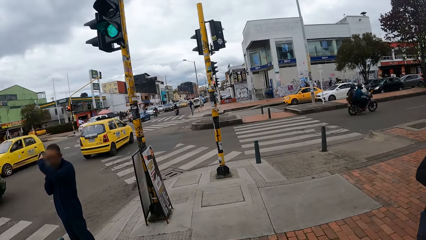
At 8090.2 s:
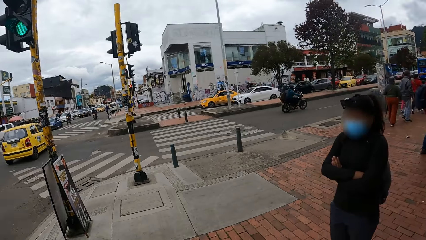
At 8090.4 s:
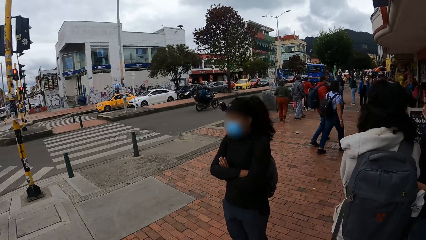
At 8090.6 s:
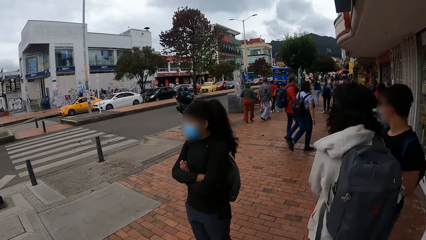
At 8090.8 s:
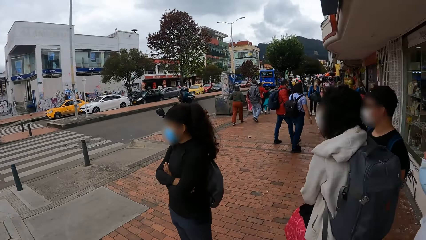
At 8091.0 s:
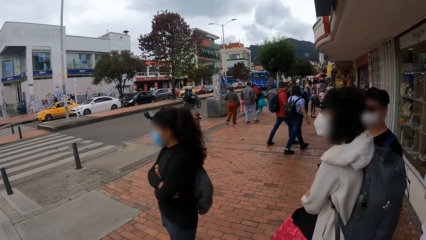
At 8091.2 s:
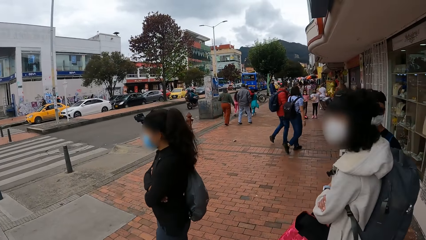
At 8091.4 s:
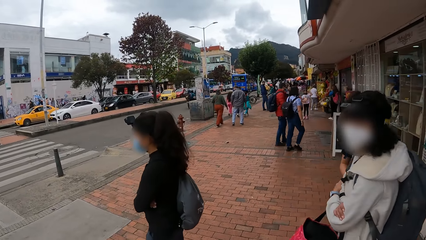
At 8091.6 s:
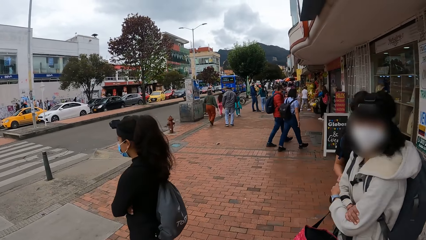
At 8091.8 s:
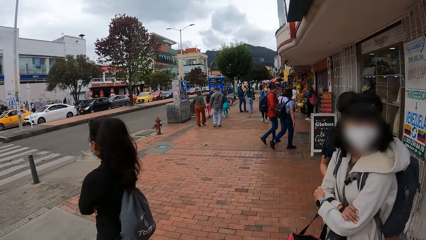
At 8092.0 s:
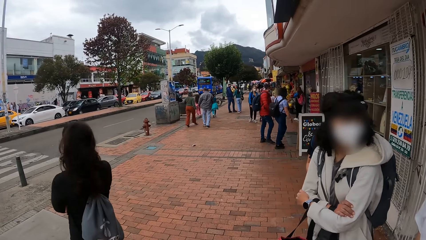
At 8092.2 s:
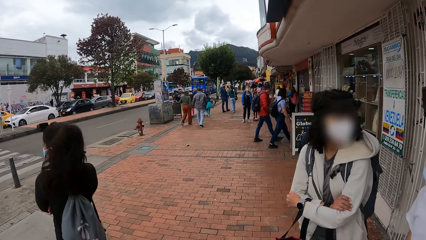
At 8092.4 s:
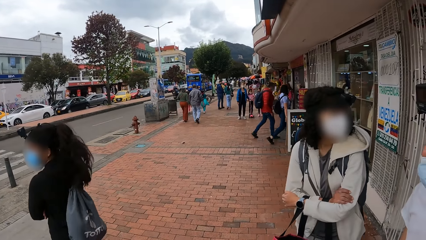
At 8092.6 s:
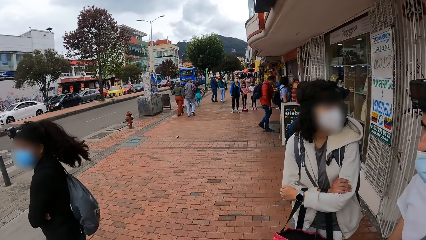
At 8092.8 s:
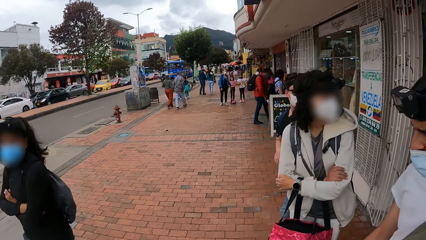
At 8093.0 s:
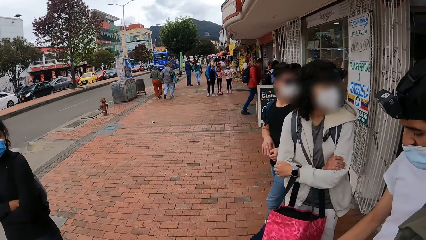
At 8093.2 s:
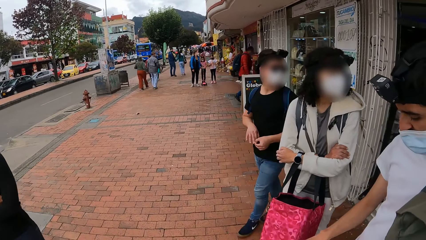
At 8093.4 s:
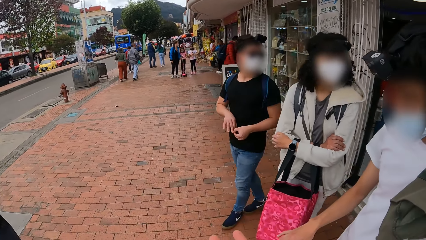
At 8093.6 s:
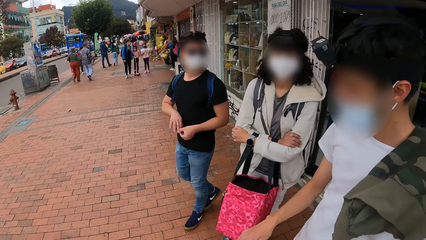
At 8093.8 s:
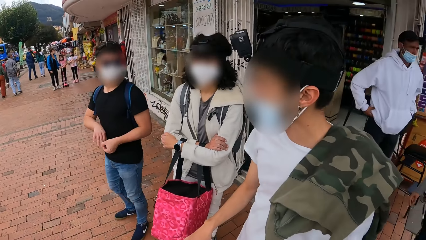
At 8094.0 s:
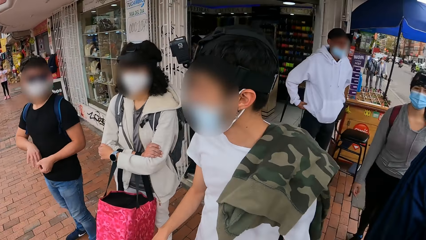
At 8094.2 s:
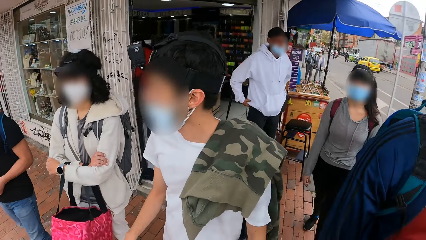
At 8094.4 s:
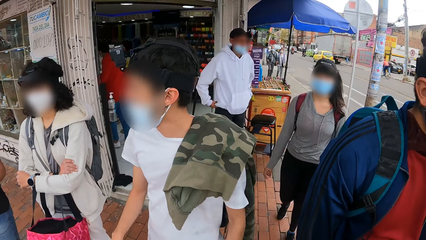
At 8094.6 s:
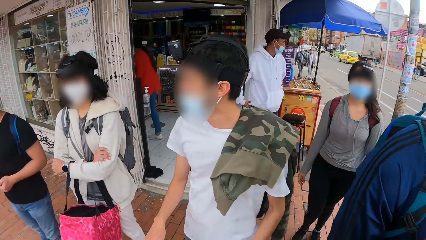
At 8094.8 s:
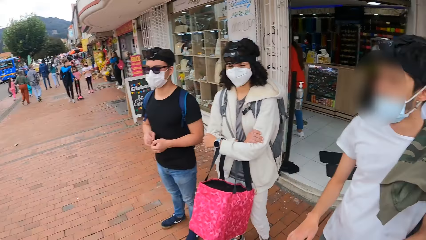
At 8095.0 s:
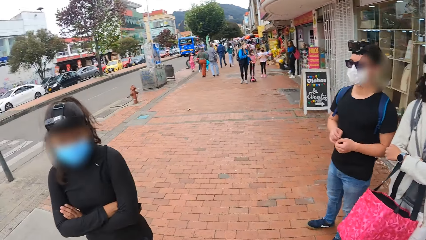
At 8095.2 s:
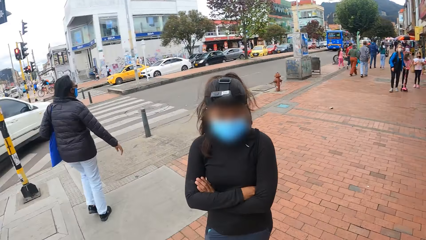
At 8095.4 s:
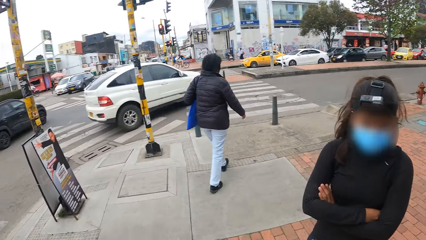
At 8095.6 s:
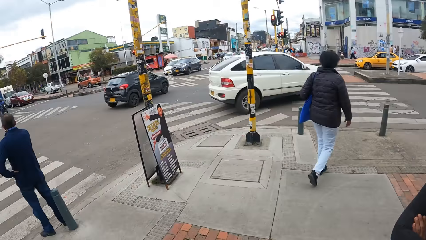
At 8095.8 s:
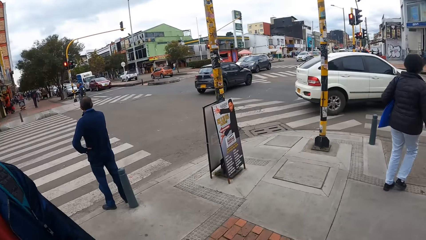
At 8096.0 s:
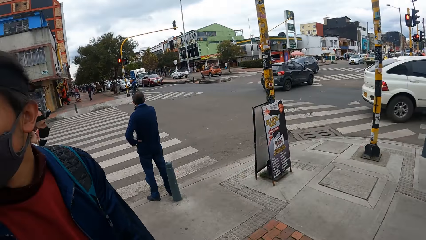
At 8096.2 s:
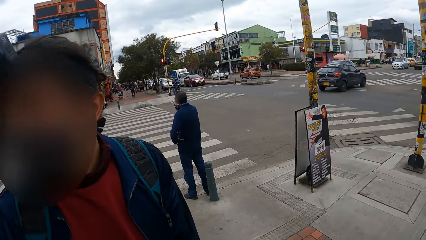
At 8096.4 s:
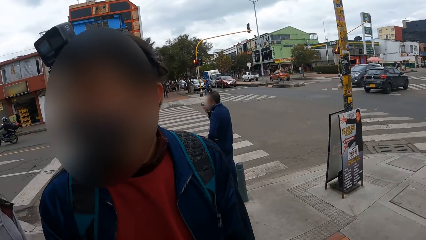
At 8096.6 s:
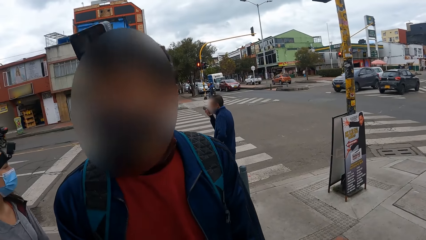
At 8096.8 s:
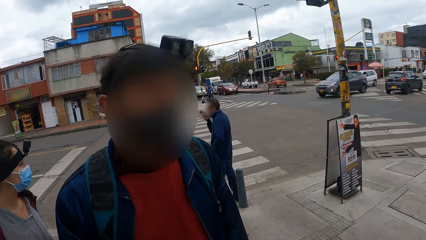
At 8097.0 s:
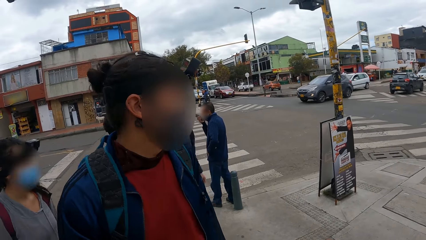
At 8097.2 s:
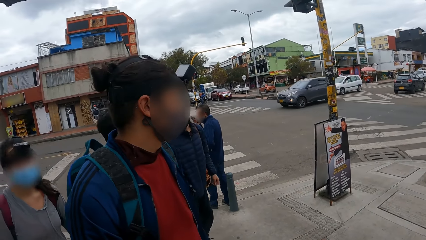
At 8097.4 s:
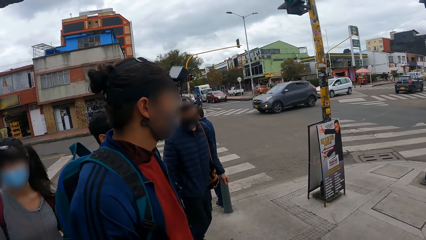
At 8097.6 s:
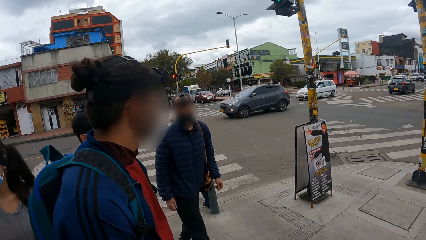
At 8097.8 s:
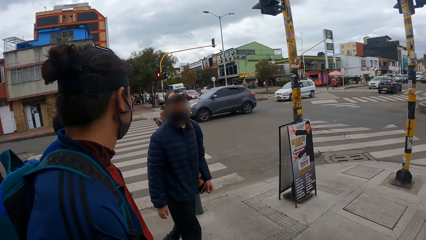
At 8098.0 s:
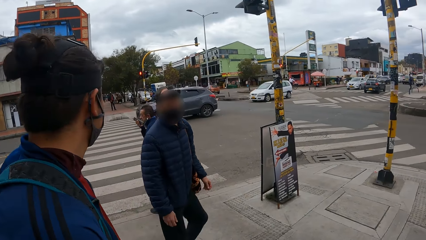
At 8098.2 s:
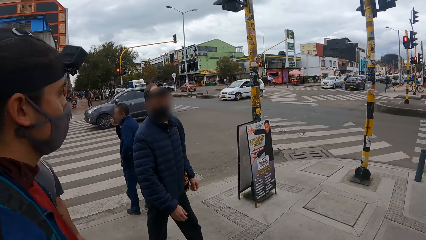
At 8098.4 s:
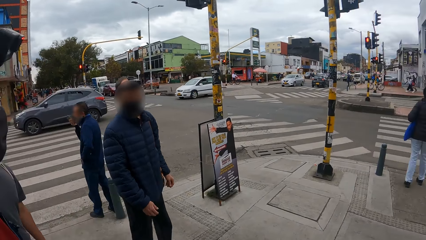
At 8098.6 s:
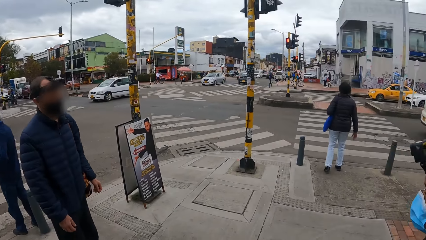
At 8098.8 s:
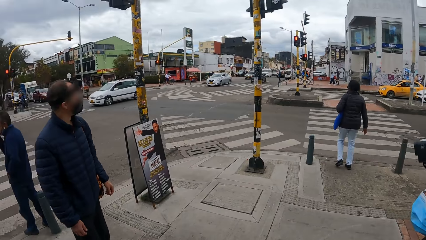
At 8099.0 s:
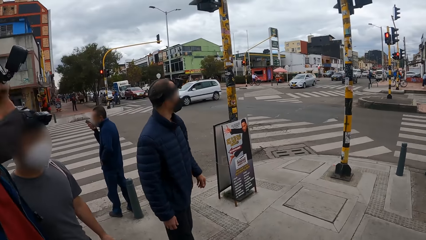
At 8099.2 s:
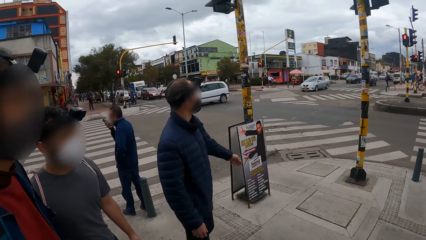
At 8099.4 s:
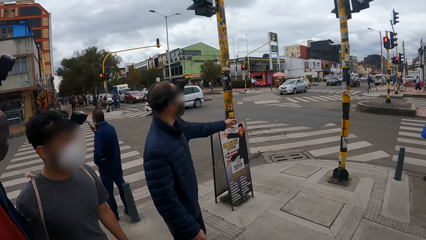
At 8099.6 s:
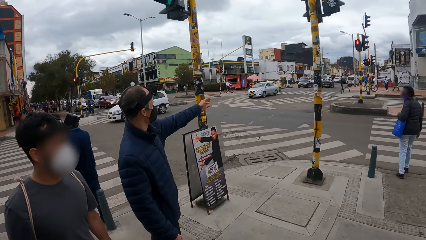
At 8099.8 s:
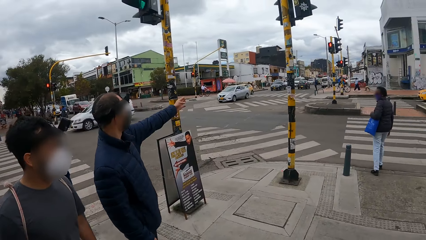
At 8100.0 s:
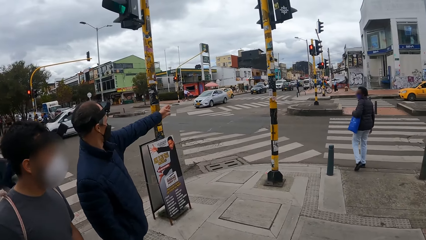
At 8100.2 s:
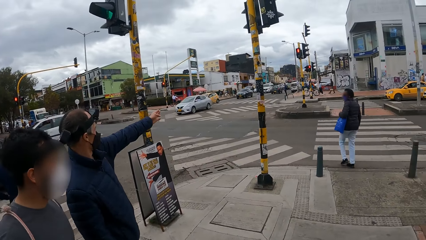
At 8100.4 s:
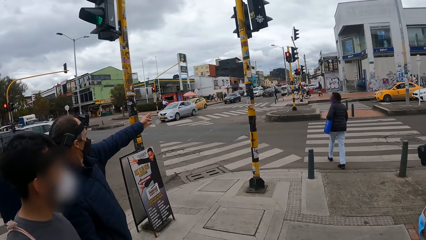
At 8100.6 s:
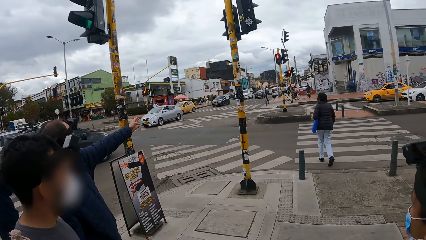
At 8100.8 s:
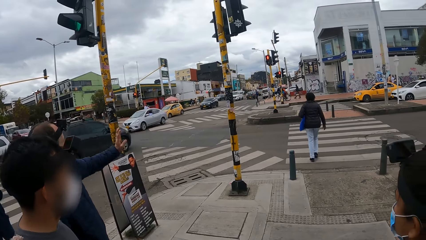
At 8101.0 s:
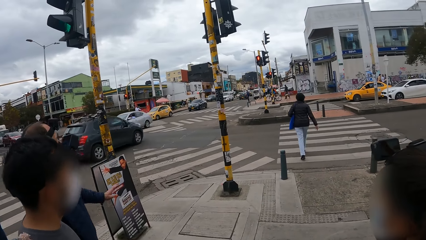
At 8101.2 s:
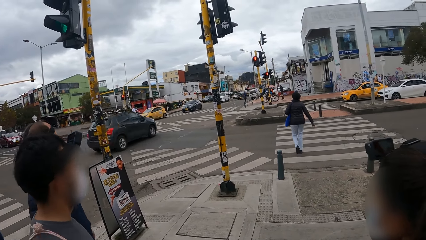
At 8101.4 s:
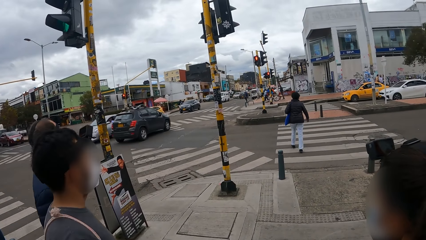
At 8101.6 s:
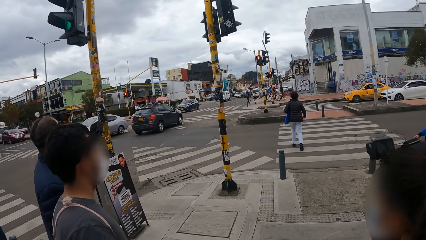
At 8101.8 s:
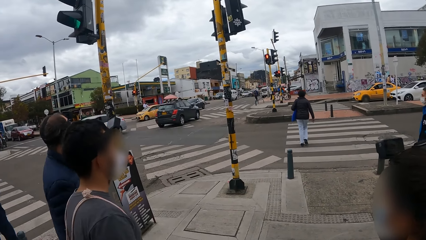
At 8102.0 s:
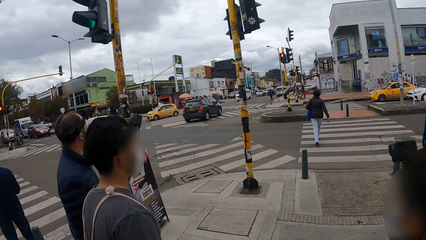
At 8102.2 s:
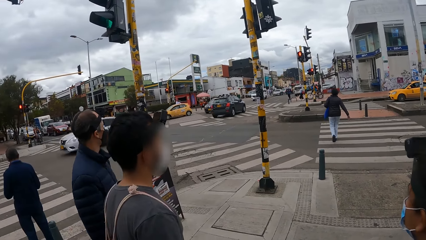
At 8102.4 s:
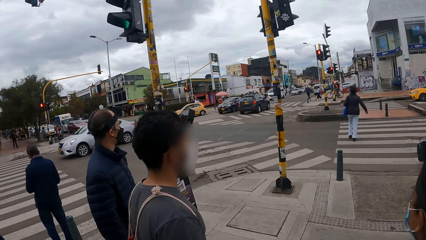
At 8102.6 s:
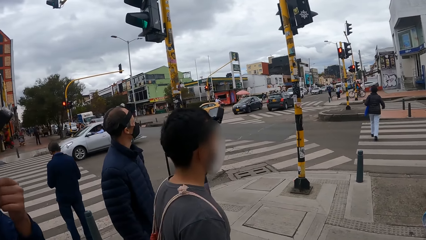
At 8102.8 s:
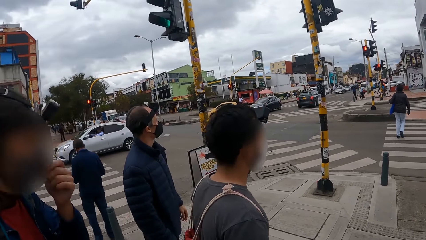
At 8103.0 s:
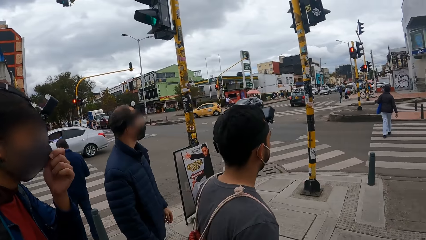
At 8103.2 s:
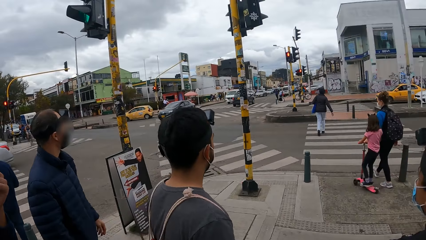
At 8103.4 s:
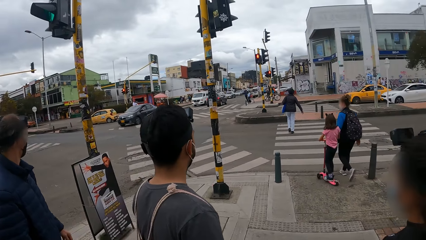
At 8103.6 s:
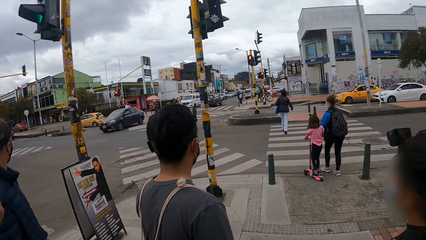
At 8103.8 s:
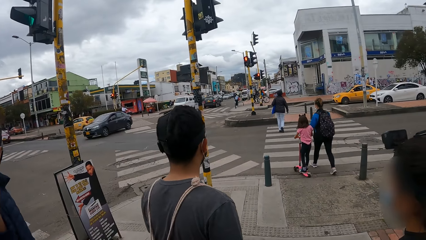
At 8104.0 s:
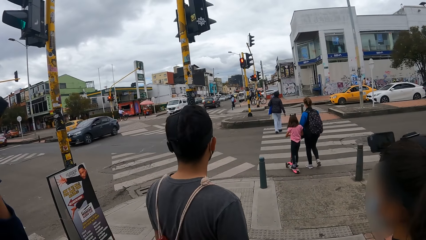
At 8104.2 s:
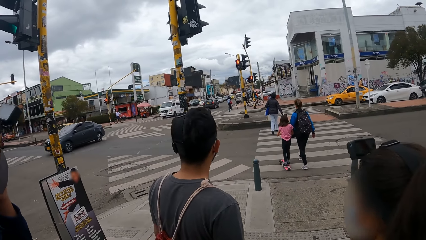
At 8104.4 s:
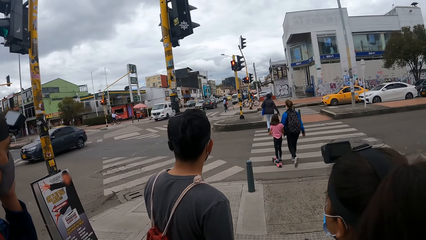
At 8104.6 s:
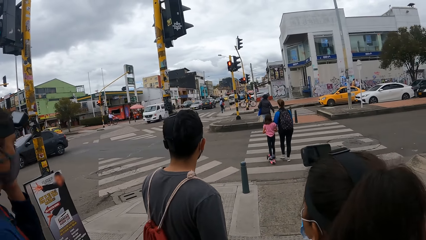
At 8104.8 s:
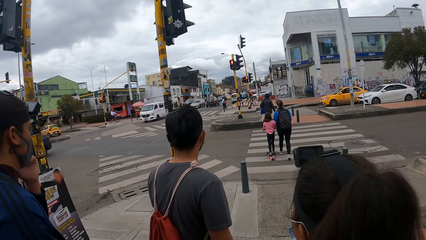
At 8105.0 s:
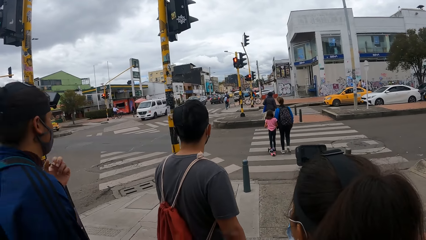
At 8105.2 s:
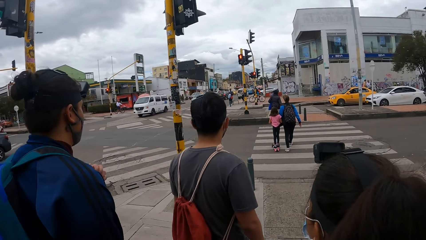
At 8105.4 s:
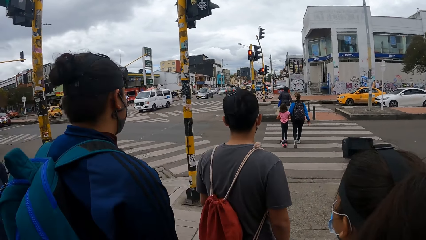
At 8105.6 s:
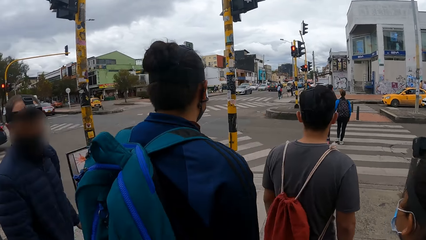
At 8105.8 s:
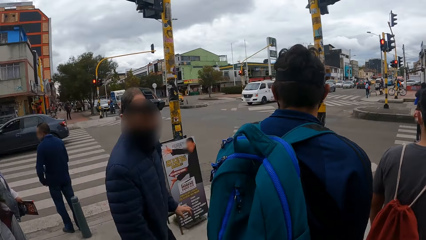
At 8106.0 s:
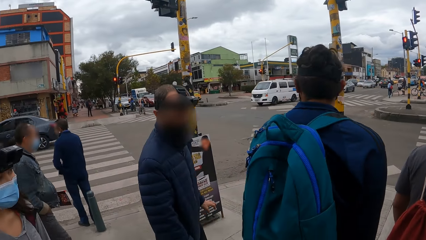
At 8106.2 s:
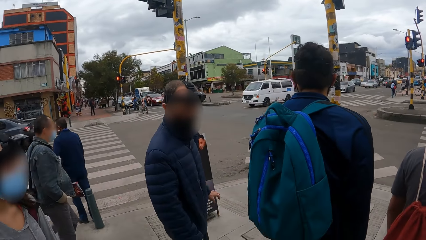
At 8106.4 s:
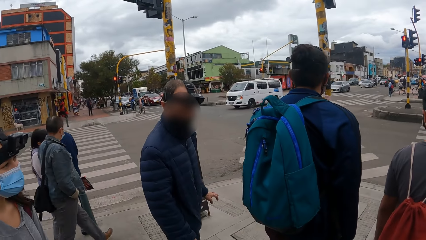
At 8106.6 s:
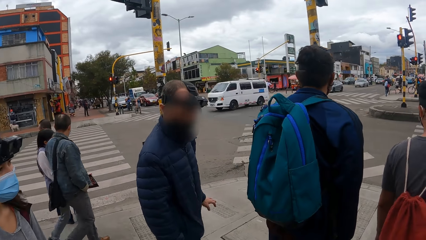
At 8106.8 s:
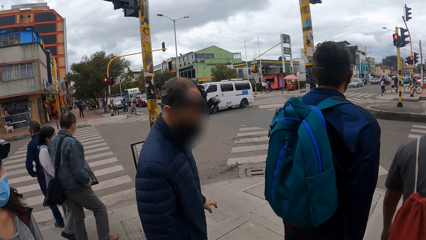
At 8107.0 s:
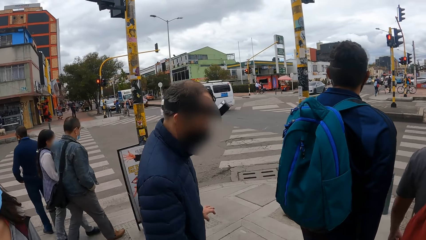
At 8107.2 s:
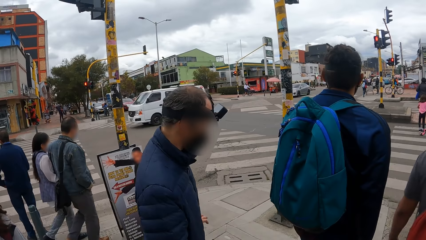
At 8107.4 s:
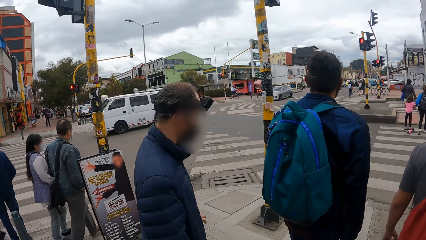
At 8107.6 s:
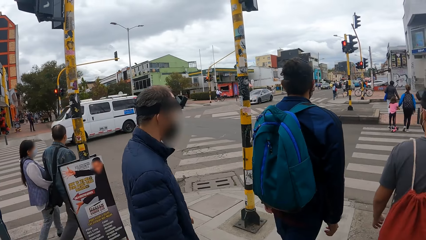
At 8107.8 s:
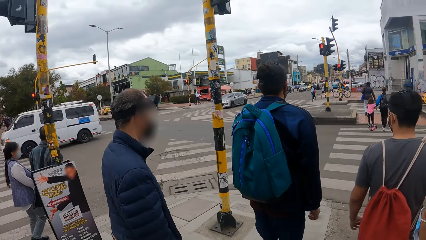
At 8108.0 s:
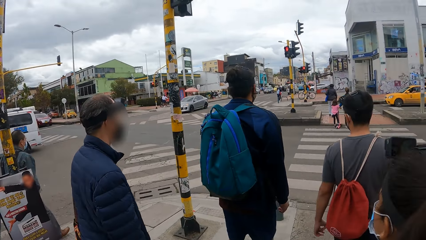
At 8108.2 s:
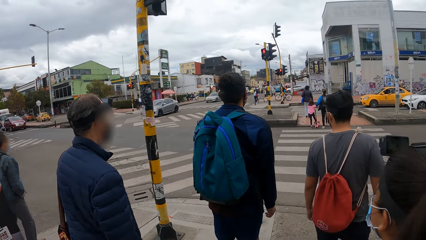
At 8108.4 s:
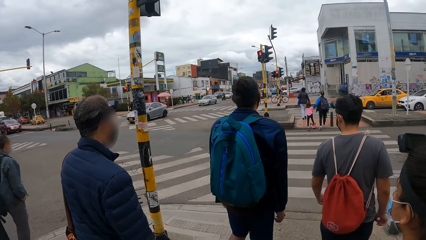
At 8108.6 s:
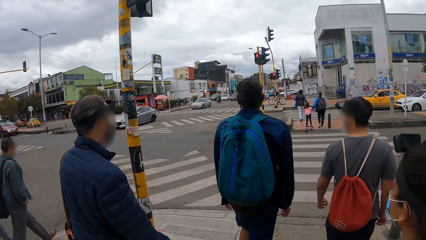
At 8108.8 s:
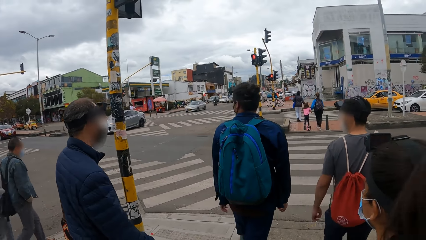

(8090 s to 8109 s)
The camera wearer looks at a man. They look around the road. They look at another man. They converse with another man. They look around the road. They look at the road. They look around the house.
